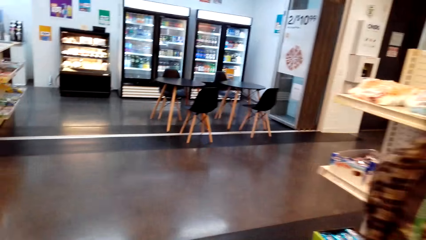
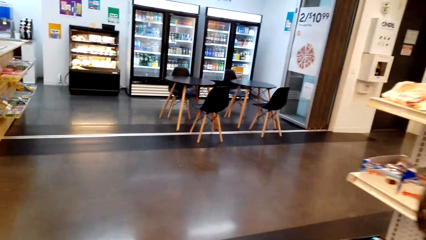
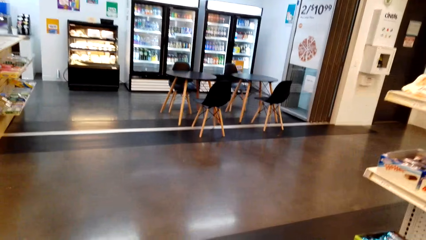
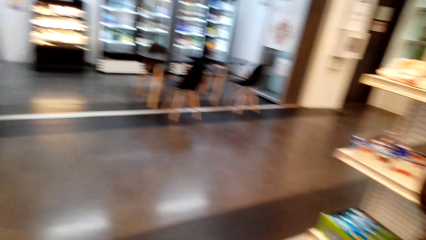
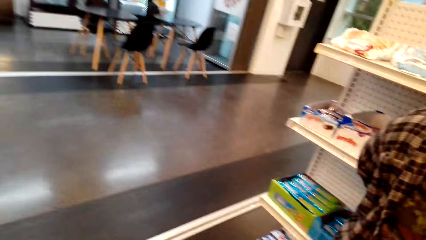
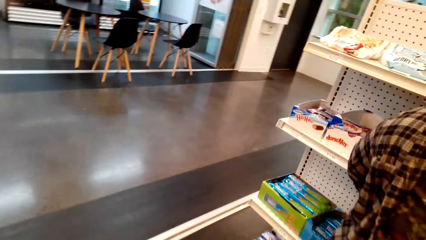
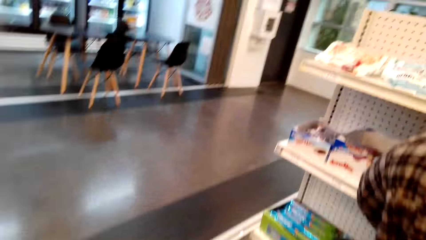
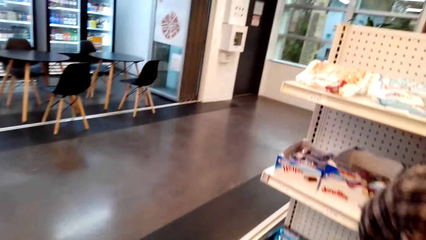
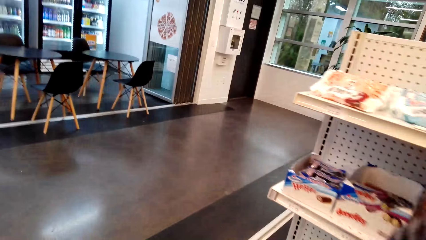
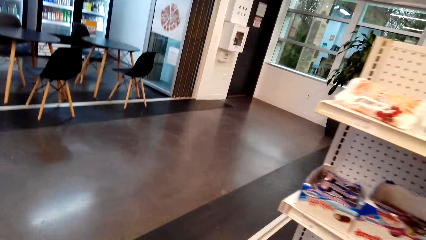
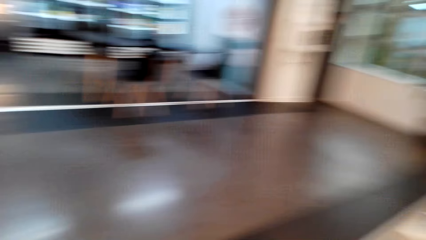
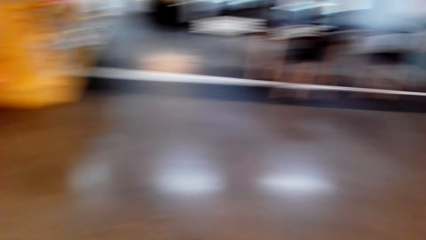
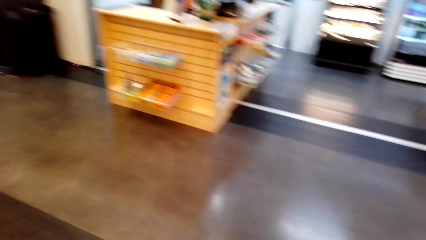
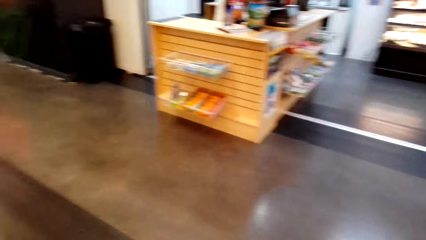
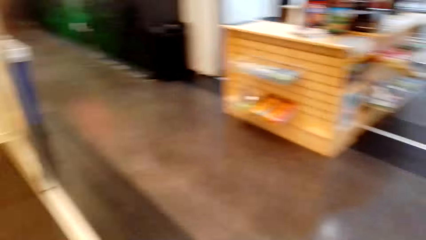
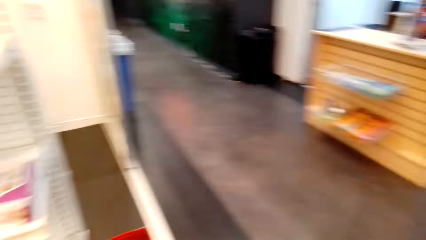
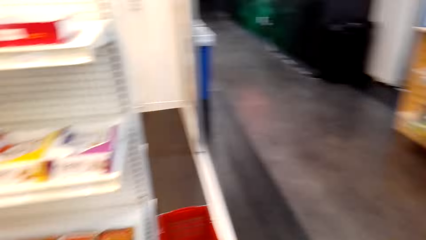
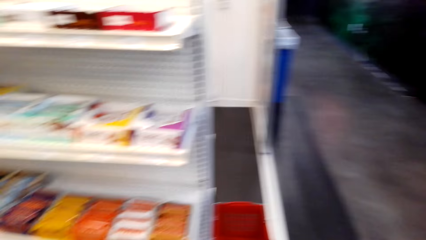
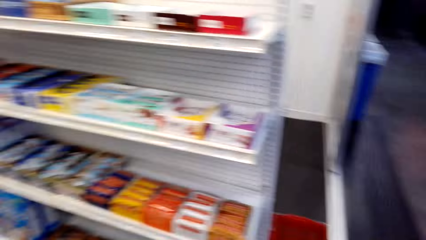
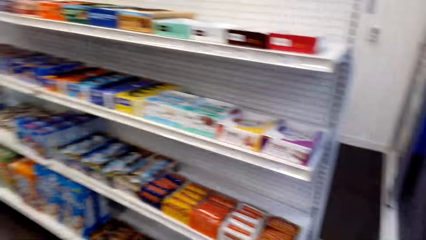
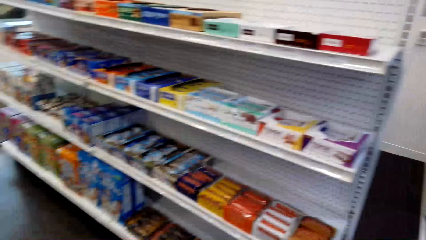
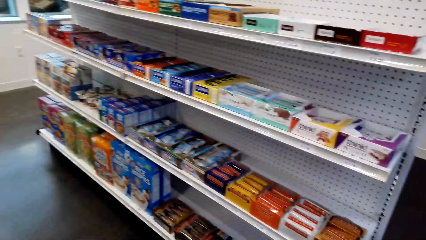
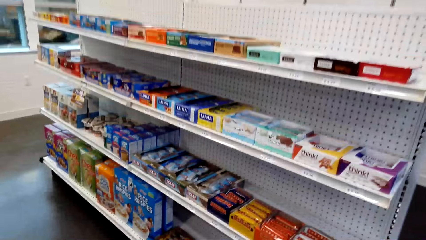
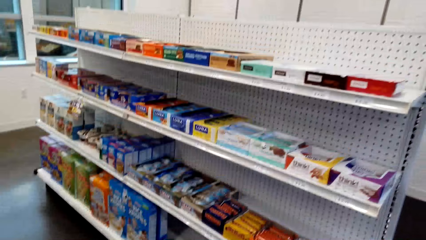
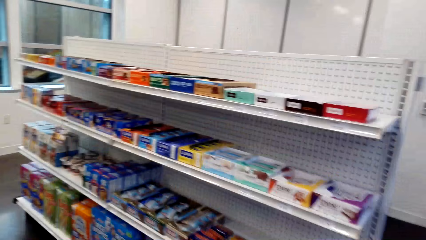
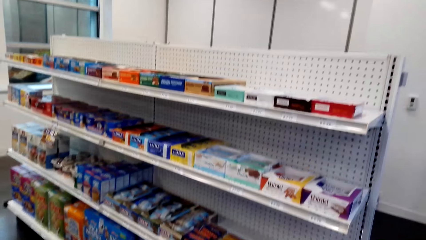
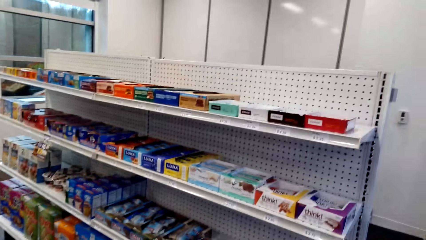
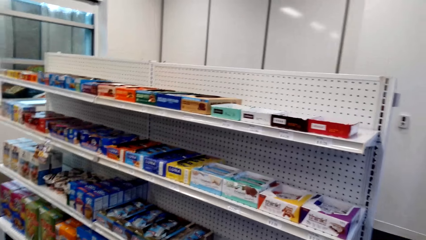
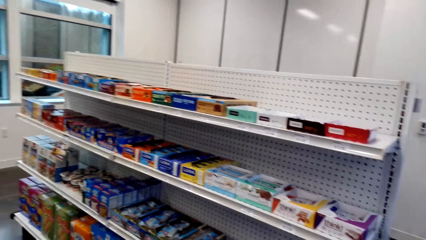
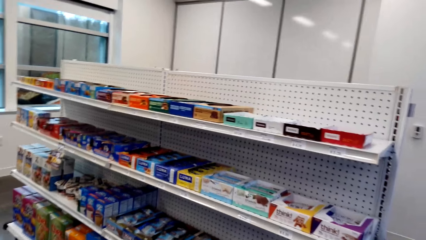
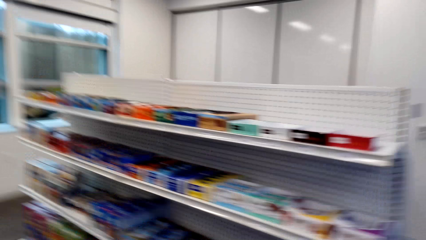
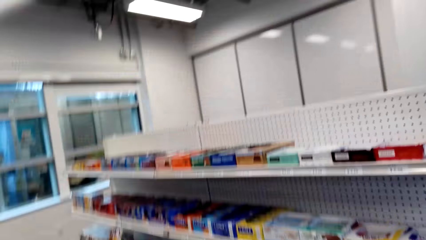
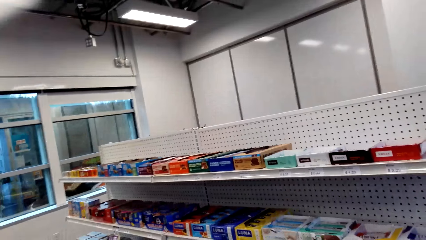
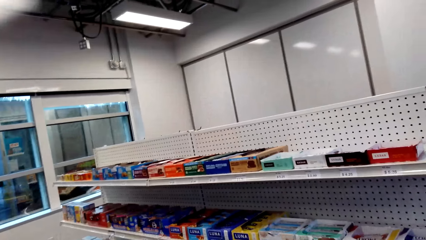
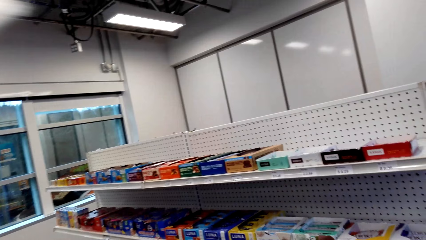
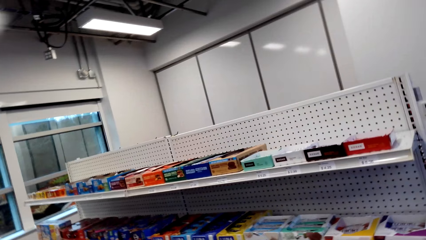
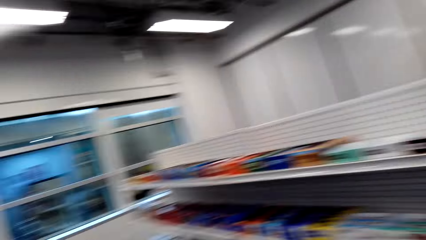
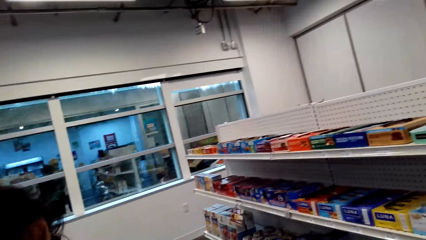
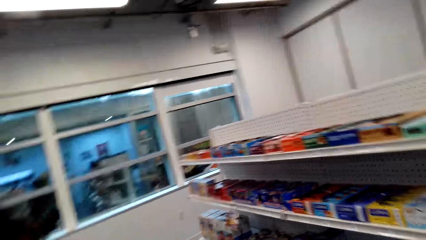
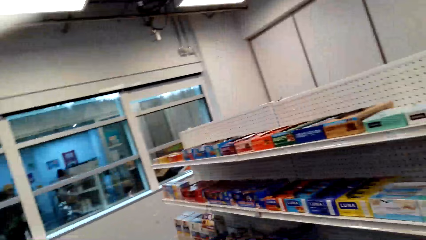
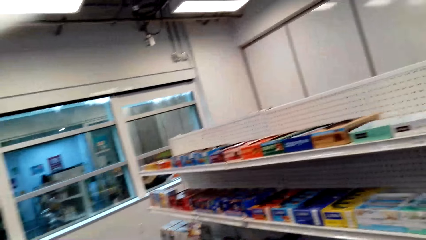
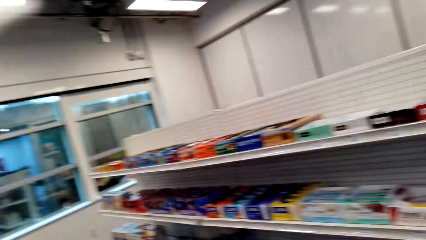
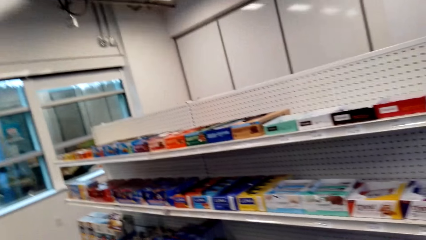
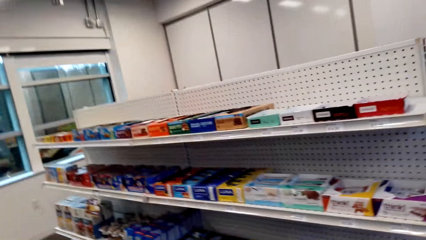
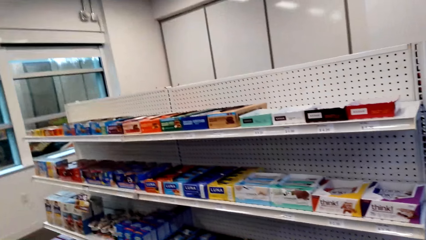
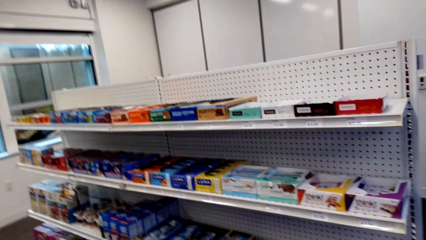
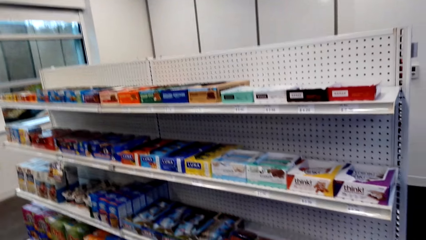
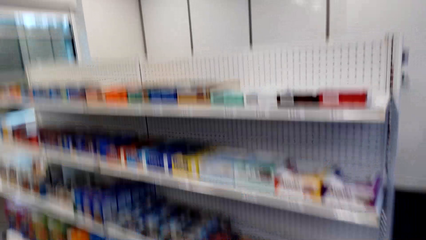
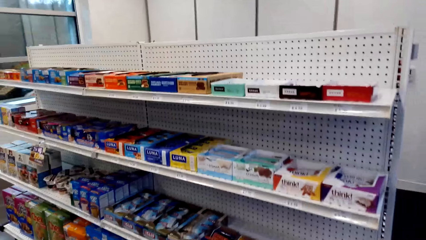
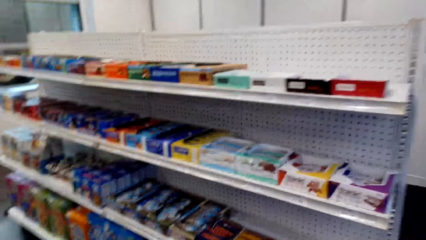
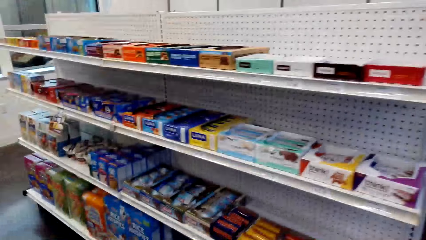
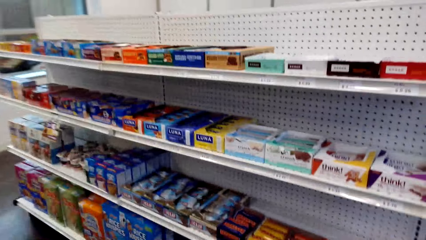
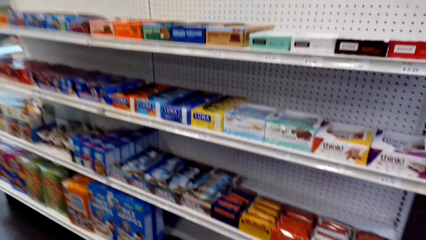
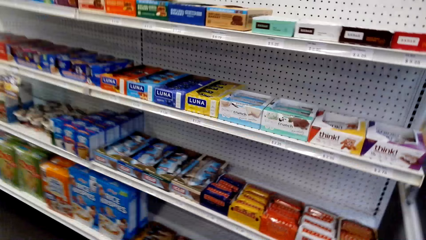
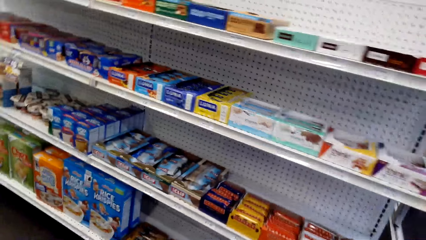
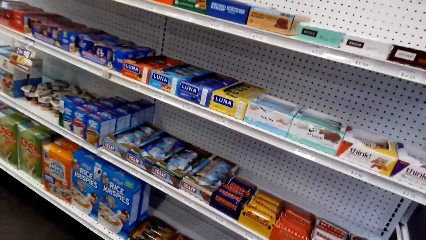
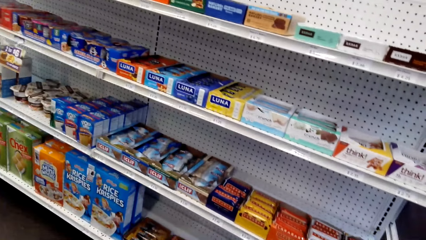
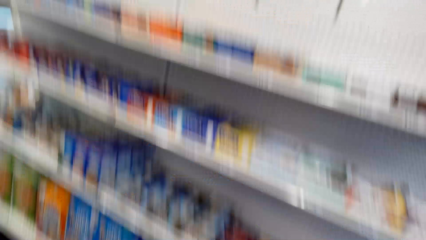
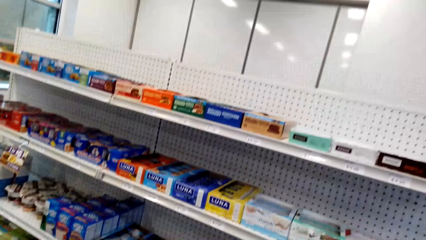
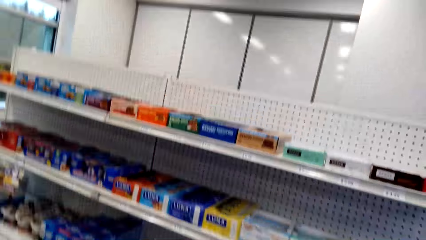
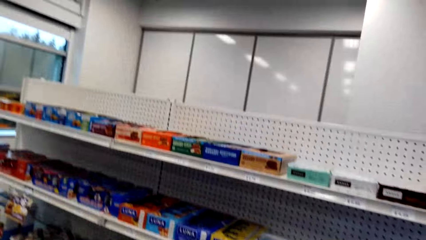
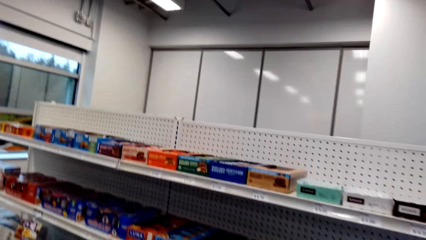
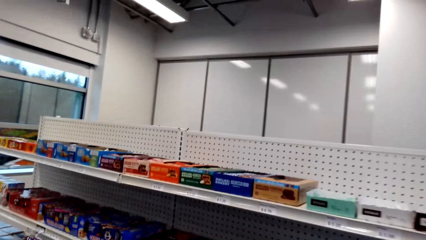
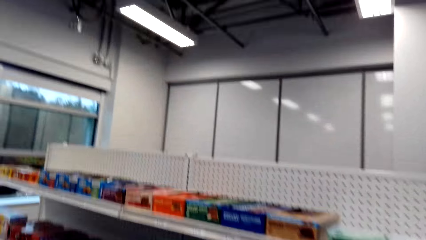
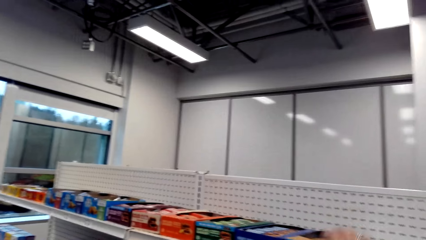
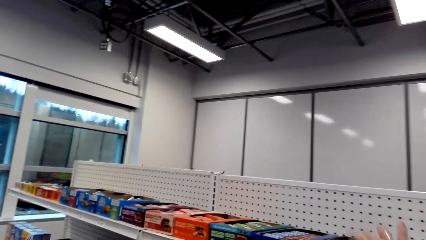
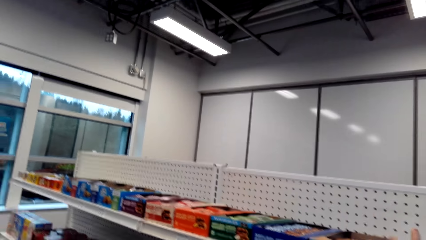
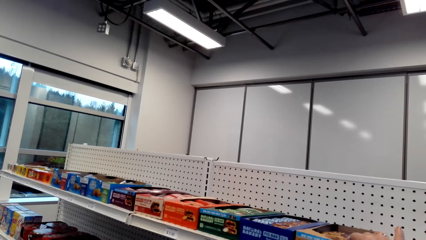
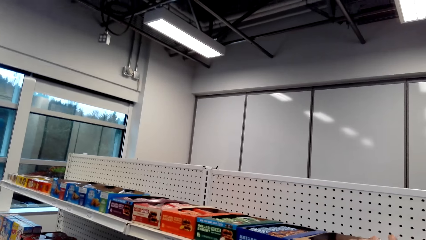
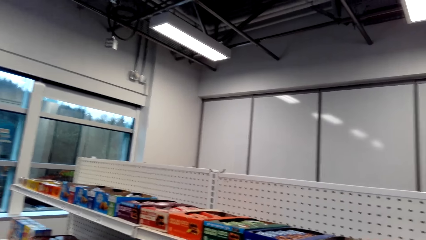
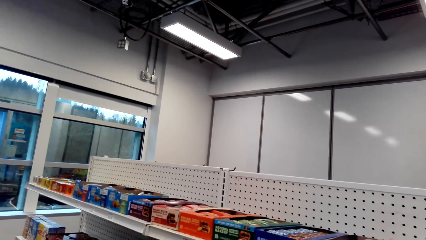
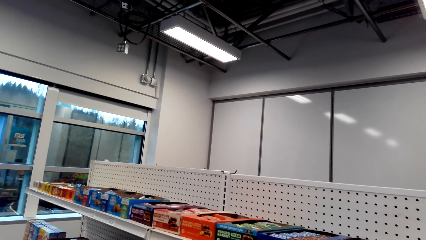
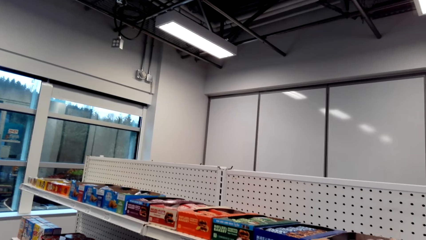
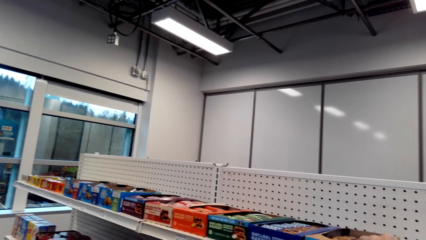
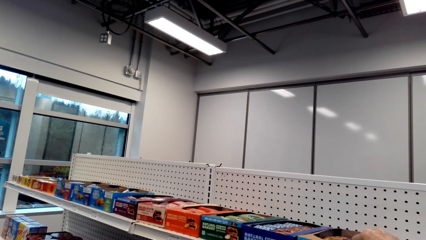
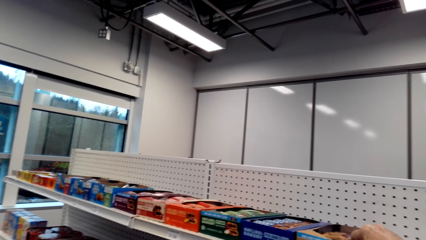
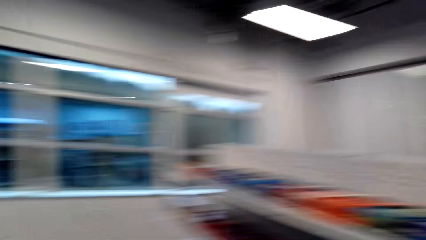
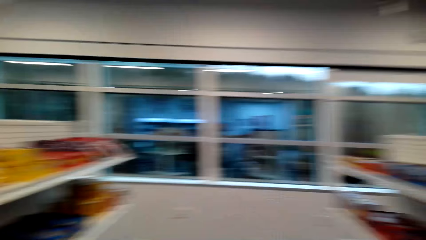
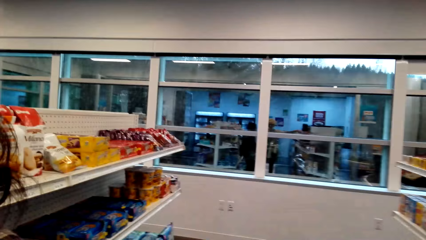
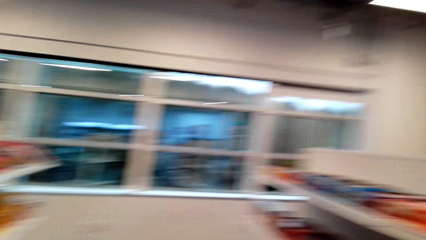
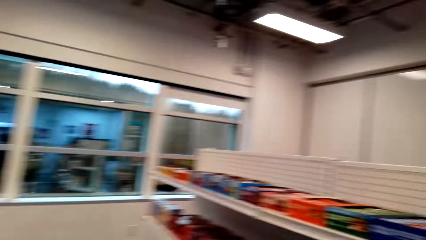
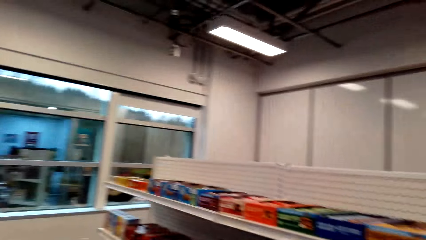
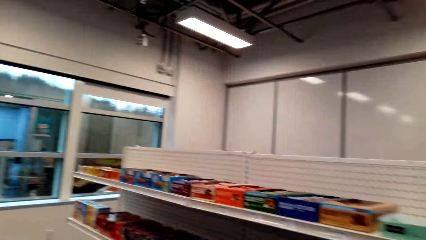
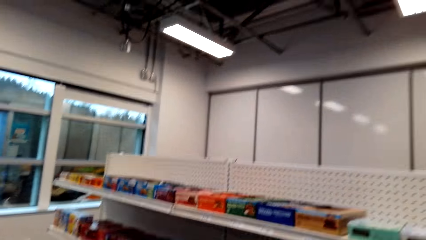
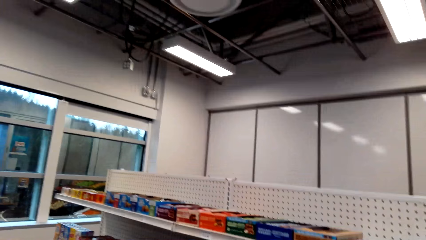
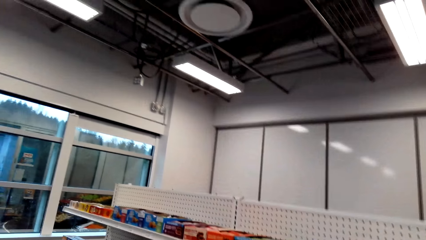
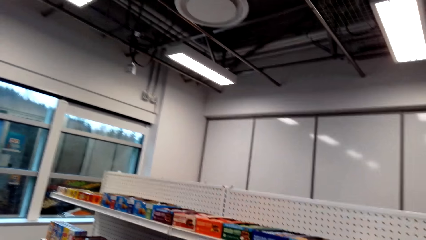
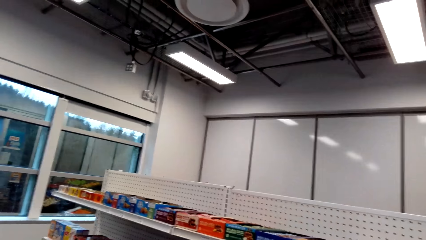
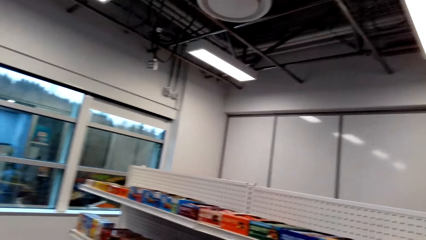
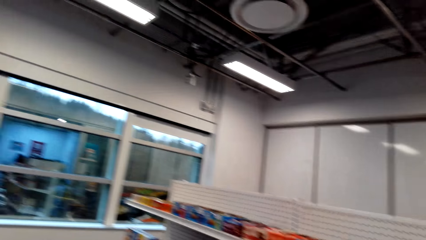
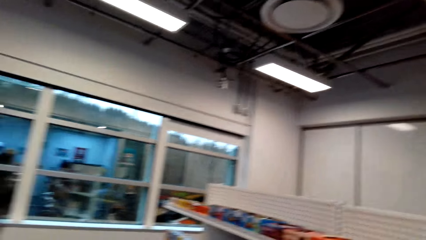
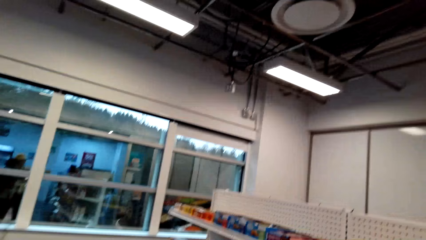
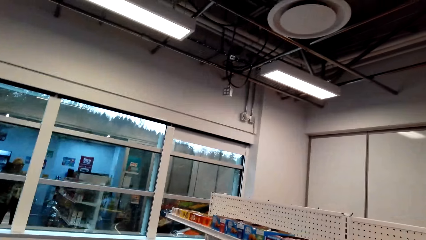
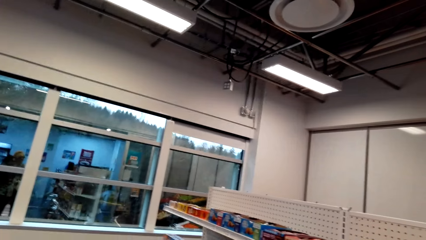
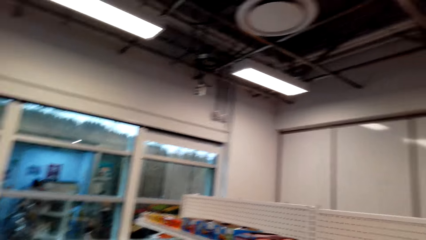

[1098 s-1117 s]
The camera wearer walks in a supermarket. They look for items on a shelf. They pick packs from the shelf.
